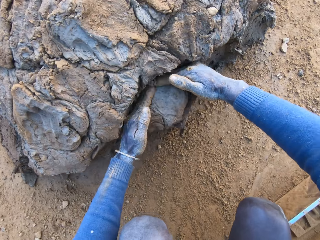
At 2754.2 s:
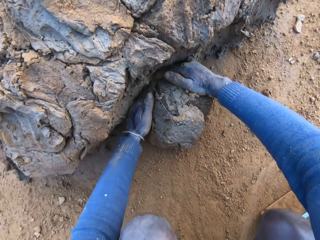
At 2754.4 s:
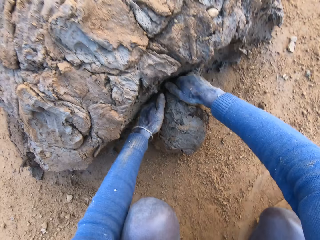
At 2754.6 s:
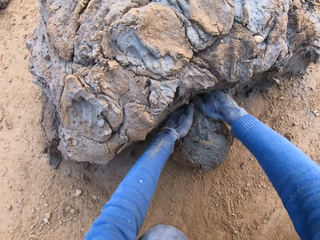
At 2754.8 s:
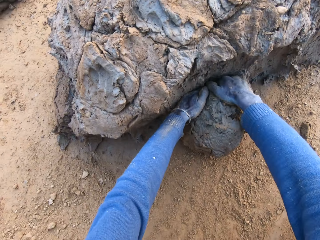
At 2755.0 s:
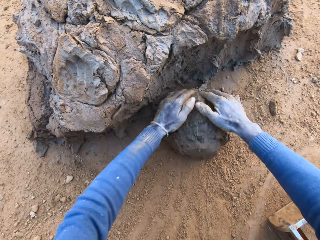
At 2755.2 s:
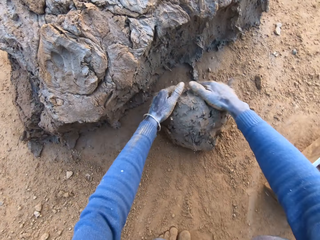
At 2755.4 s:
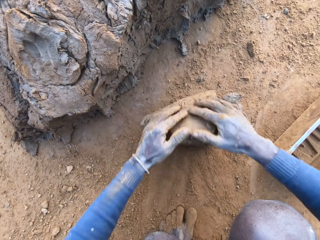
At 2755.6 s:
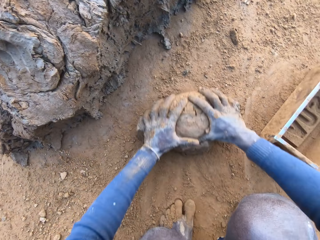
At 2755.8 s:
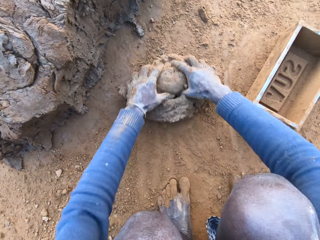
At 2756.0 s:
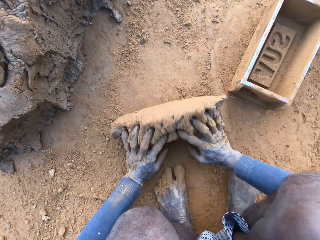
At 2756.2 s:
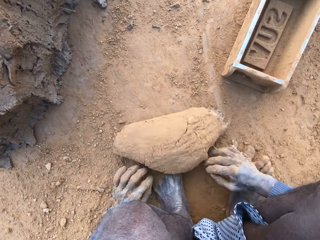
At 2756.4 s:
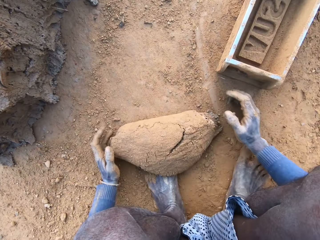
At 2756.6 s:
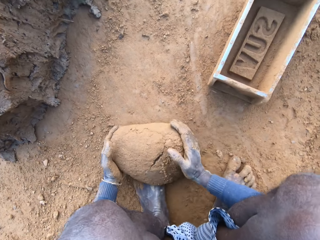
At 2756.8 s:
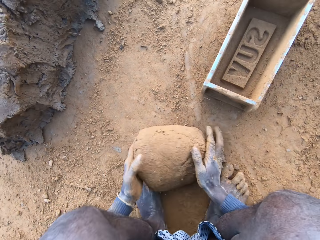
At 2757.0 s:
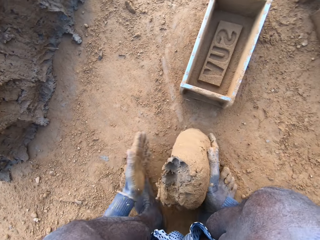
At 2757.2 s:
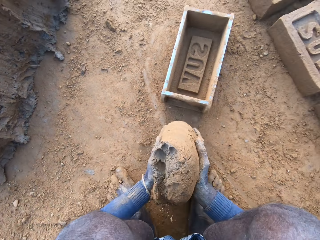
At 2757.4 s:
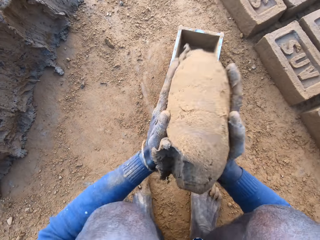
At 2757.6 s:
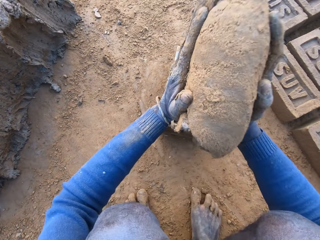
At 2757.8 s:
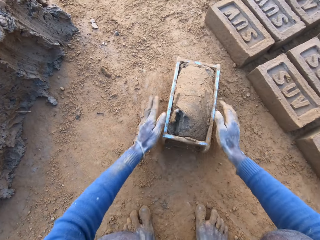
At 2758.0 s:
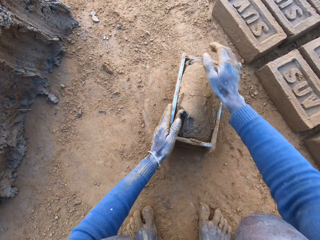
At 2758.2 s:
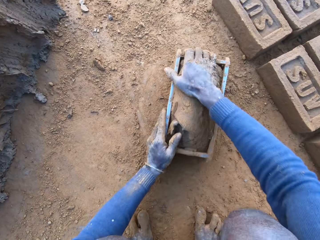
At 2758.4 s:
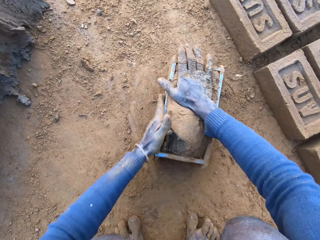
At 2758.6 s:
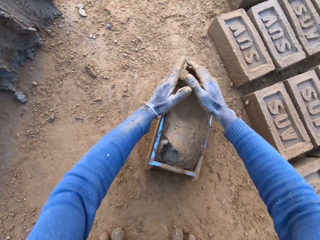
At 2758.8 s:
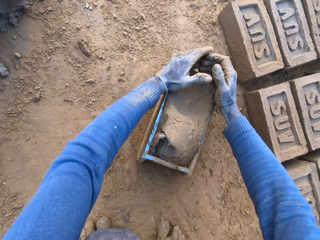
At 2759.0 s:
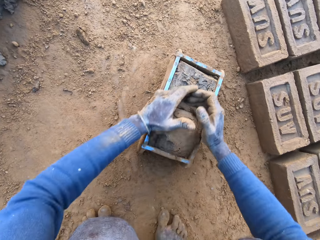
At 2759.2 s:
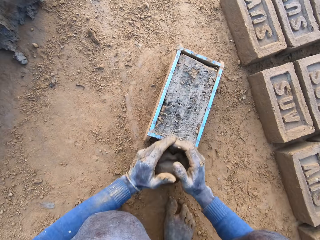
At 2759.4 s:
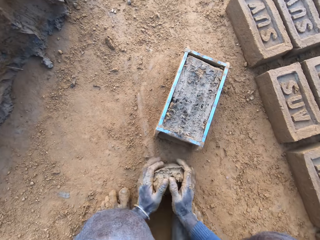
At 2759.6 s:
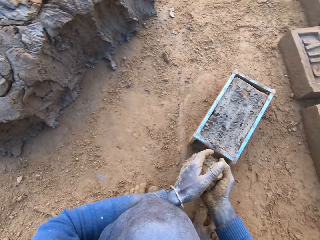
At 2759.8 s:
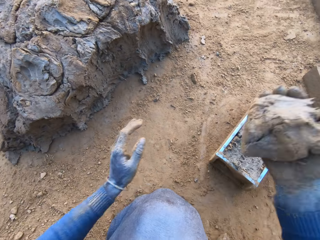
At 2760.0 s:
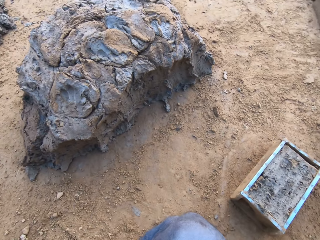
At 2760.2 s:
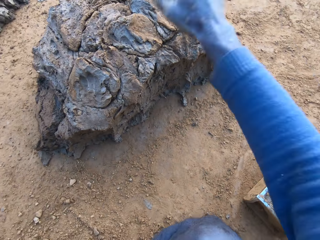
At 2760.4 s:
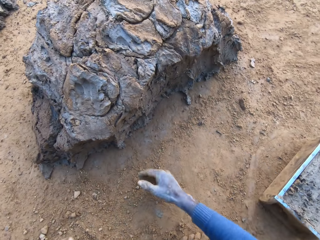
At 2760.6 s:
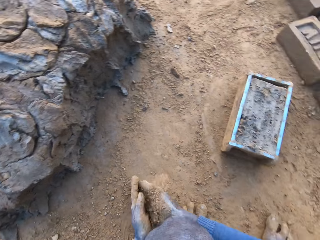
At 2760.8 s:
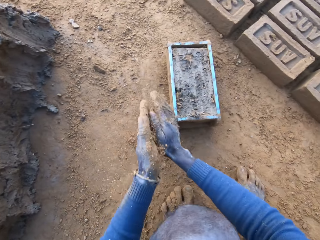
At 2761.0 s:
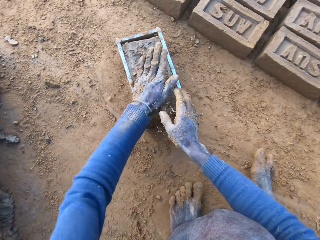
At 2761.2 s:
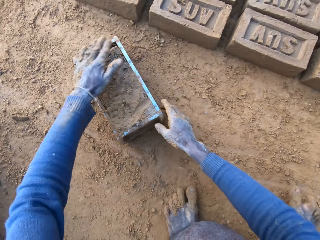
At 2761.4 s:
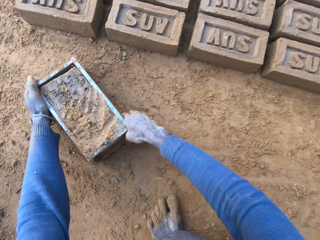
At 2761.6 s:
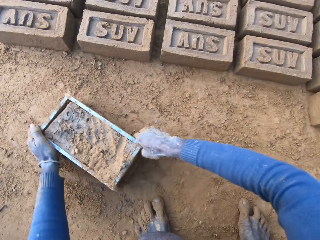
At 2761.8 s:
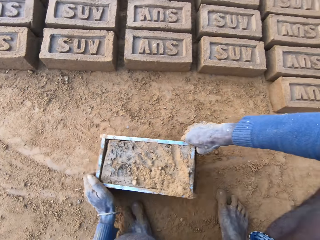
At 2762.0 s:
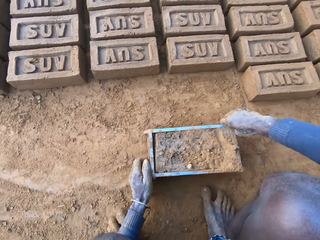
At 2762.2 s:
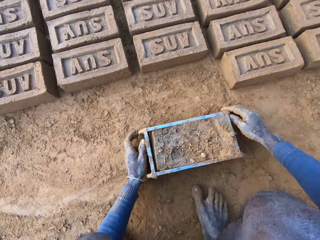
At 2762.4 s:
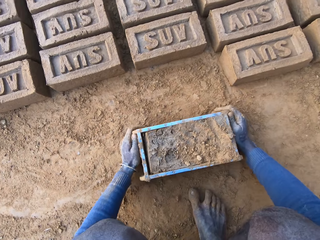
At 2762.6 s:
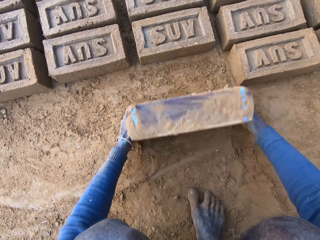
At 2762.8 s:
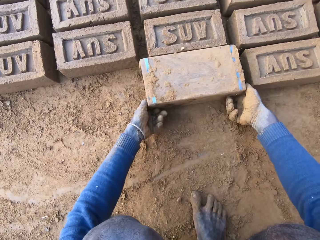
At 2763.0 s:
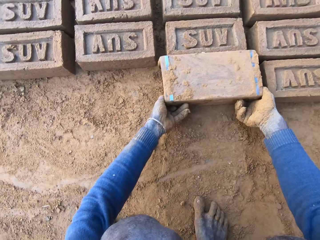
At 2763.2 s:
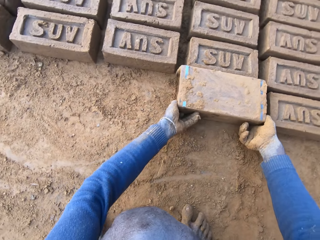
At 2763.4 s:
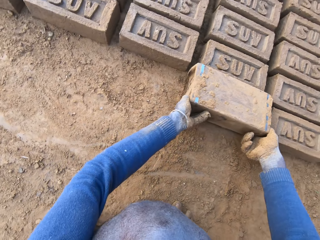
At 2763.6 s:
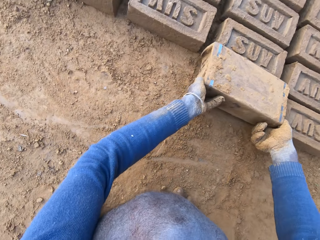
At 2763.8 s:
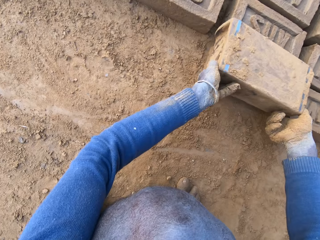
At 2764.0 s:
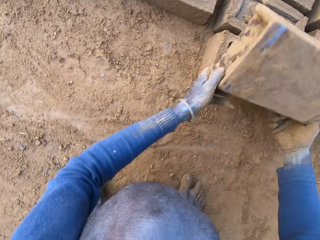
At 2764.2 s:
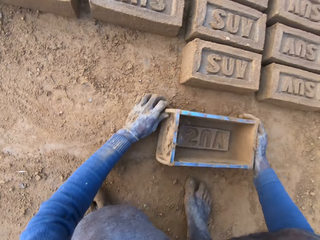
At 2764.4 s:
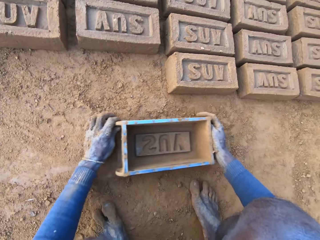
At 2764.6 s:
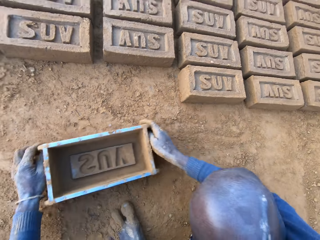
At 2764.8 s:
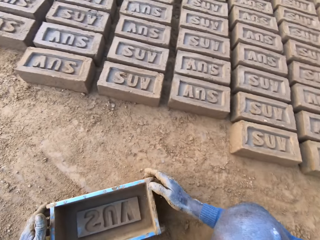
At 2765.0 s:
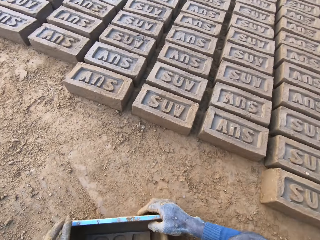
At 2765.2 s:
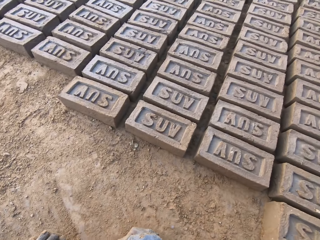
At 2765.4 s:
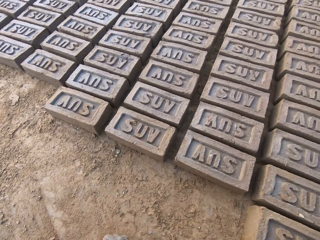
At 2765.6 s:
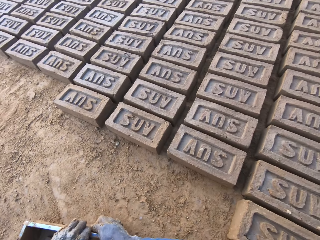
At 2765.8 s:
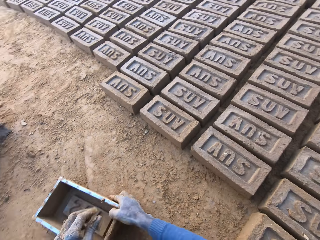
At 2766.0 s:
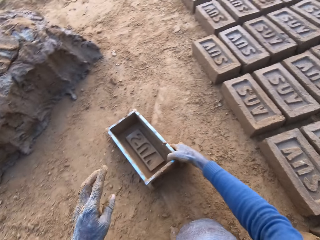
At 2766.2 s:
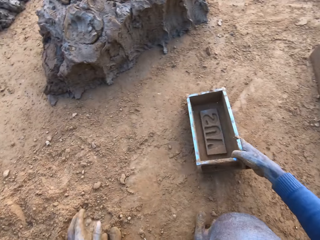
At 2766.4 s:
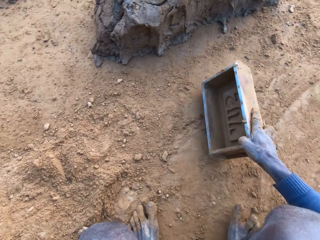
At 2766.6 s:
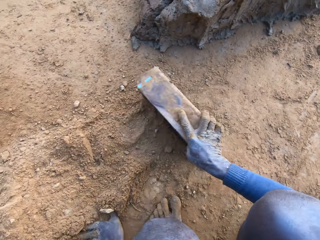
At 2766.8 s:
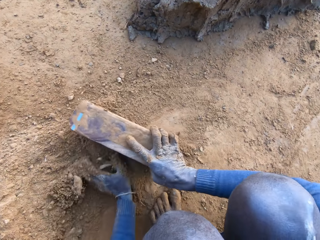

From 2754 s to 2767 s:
The camera wearer scoops some mortar or clay with his hands. He rolls the clay on the ground. He adjusts the mortar on the ground. He packs the mortar on the ground with his hands. He drops the mortar inside the brick molder. He adjusts the mortar inside the brick molder. He removes the excess clay from the brick mould. He throws the mortar on the remaining mortar on the ground. He rubs his hands with sand and rubs the sand on the surface of the mortar inside the brick molder. He drags the brick molder with mortar with both hands. He puts the brick mould upside down. He pours out the brick on the ground out of the brick molder. He puts the brick mould on the ground. He holds the brick mould.

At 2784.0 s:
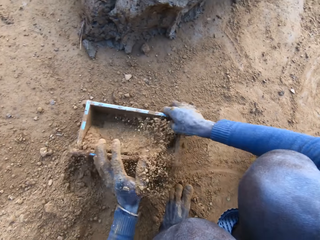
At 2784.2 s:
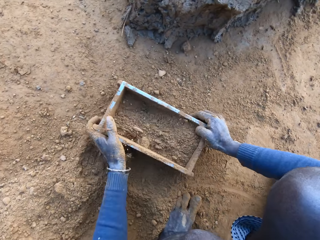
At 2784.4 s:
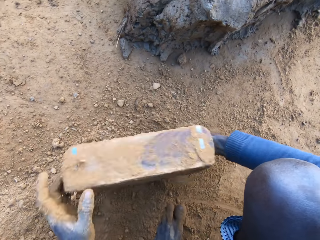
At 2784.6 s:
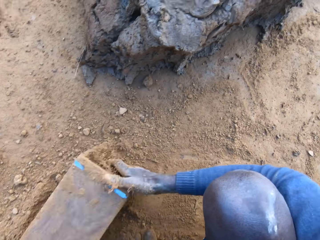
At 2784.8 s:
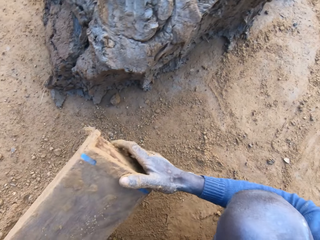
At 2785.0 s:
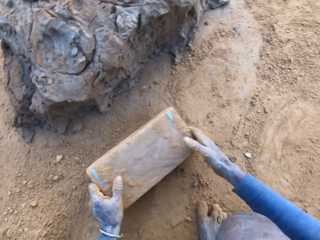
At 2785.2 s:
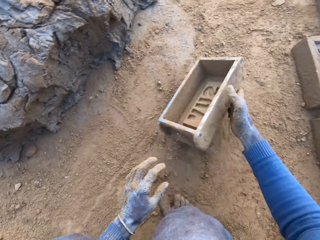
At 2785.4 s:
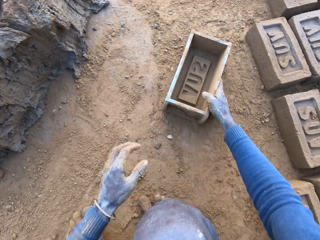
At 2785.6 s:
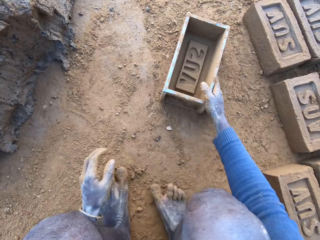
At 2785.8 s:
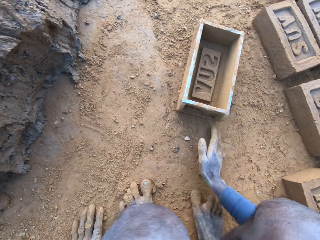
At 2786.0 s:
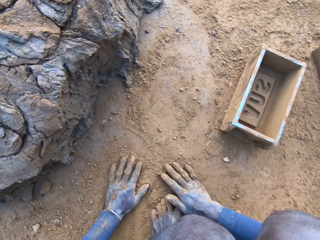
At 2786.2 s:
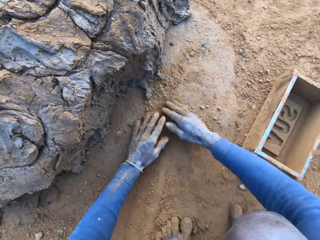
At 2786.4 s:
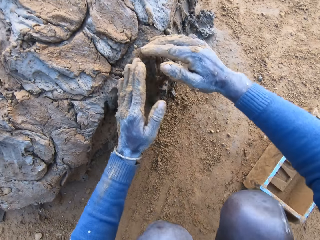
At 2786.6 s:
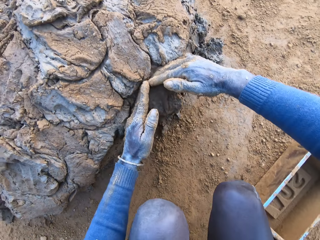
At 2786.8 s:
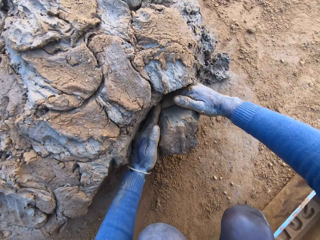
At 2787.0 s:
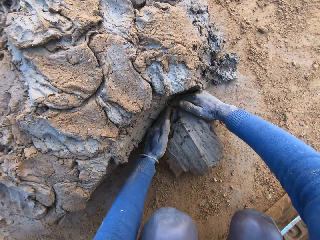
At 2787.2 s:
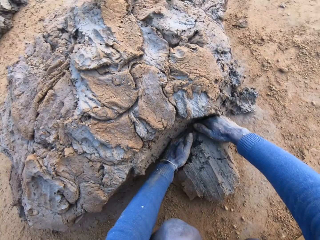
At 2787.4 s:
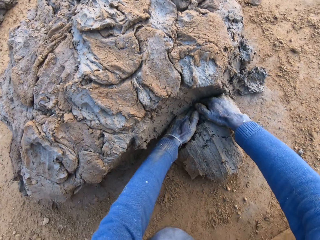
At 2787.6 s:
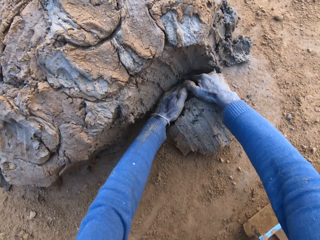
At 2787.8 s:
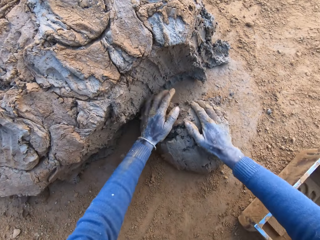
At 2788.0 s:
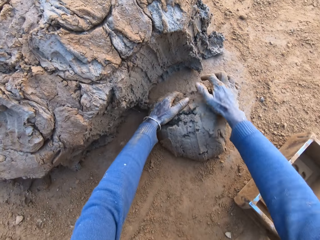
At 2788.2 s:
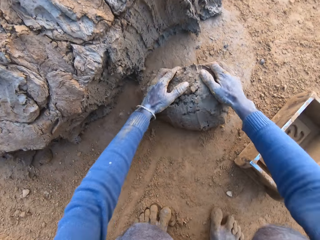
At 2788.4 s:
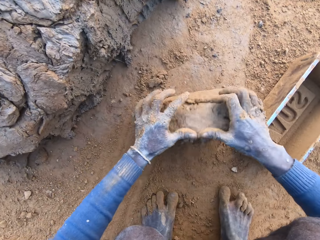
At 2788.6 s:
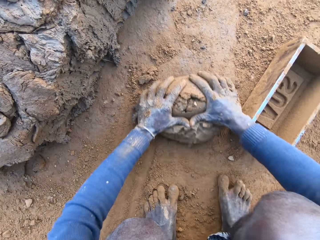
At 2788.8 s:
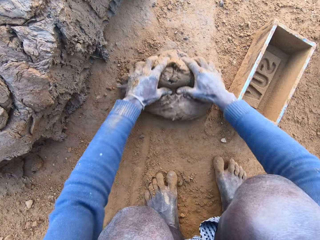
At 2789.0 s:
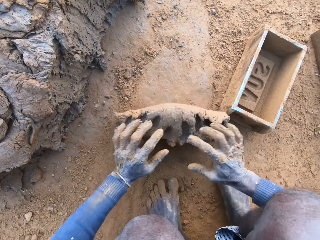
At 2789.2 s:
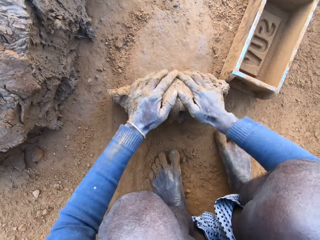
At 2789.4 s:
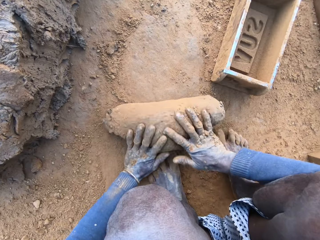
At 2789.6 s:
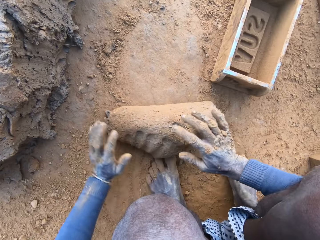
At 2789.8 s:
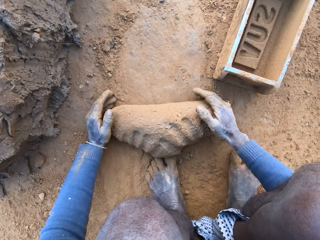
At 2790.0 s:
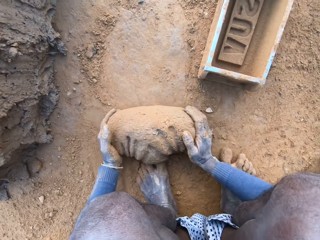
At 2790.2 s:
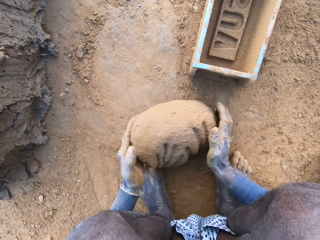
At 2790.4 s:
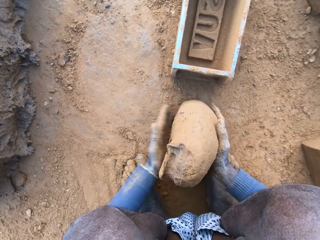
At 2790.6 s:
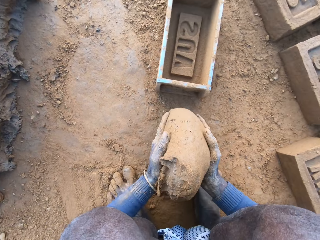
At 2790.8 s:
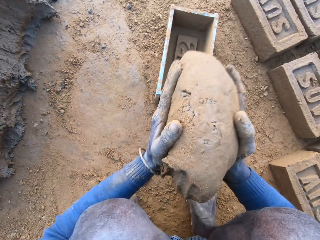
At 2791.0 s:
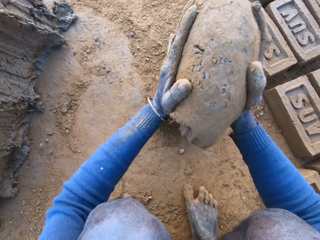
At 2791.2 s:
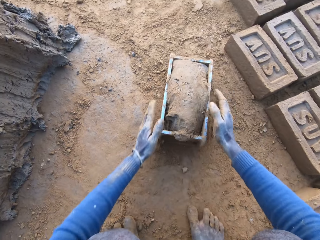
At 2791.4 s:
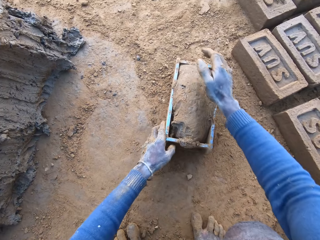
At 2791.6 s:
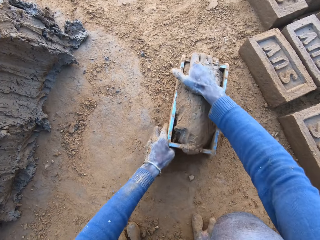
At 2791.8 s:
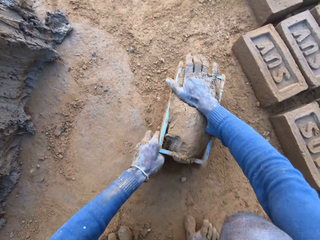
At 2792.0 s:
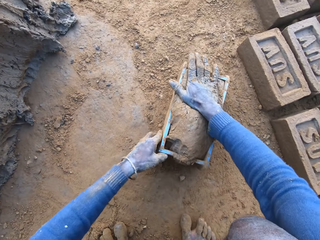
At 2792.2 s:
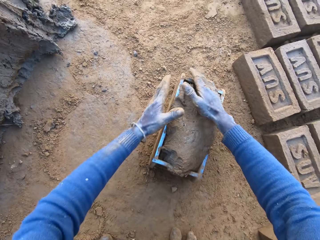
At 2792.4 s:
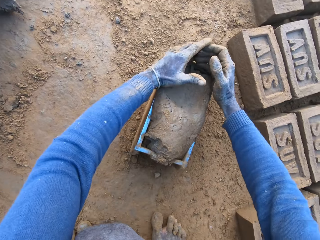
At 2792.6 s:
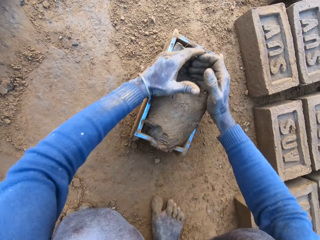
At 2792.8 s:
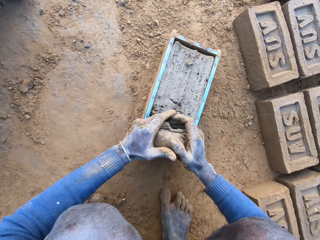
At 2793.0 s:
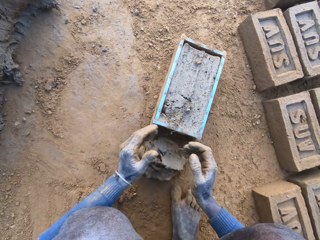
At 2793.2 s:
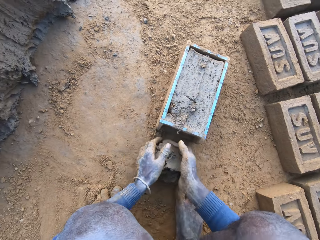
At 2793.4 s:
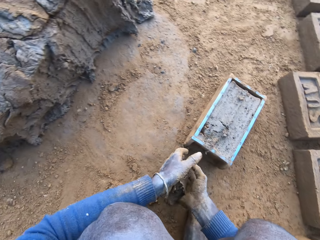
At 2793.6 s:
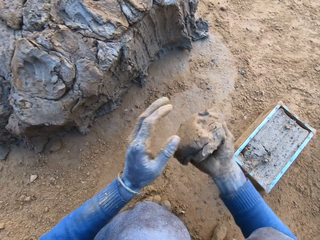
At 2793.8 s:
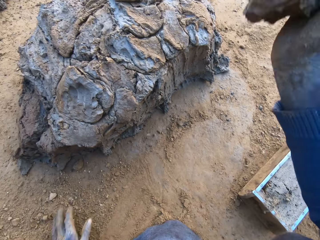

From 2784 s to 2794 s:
The camera wearer packs some sand with a brick molder and puts the soil in the brick mould. He pours out the sand in the brick molder on the ground. He throws the brick molder on one side with his hands and puts the brick mould on the ground. He rubs his hands on the ground. He scoops some mortar or clay with his hands. He rolls the clay on the ground. He adjusts the mortar on the ground. He packs the mortar on the ground with his hands. He drops the mortar inside the brick molder. He adjusts the mortar inside the brick molder. He removes the excess clay from the brick mould.
